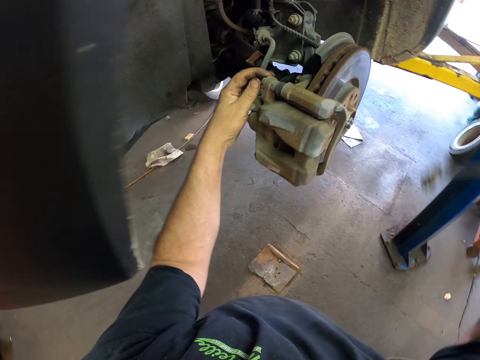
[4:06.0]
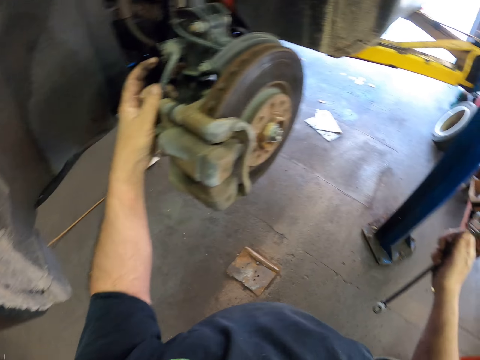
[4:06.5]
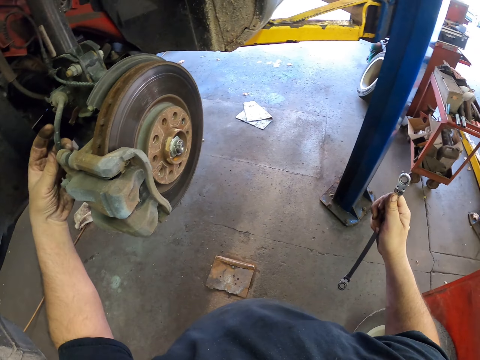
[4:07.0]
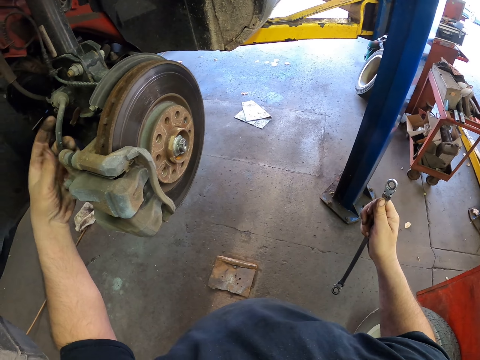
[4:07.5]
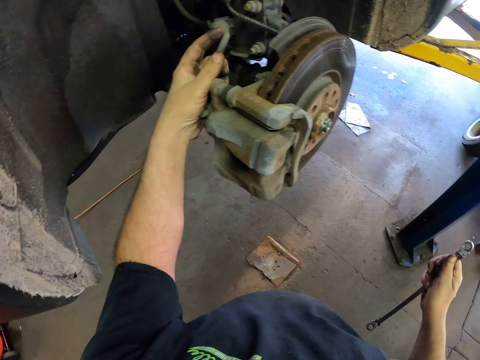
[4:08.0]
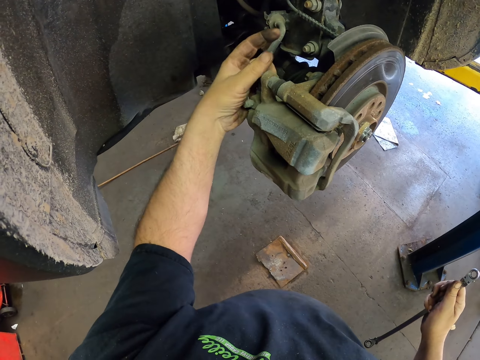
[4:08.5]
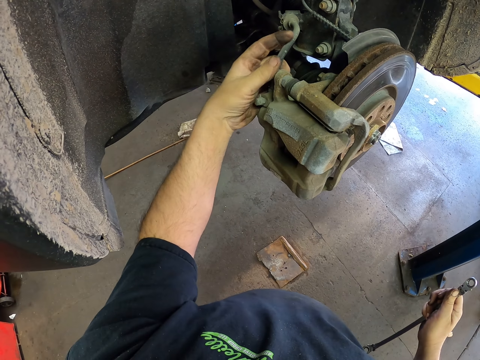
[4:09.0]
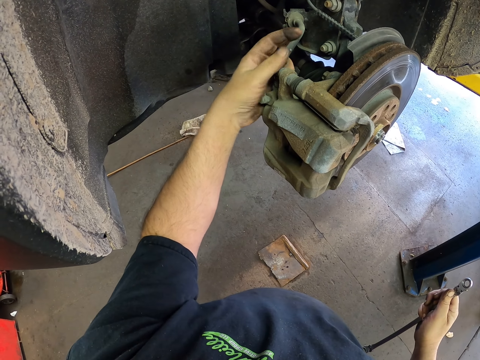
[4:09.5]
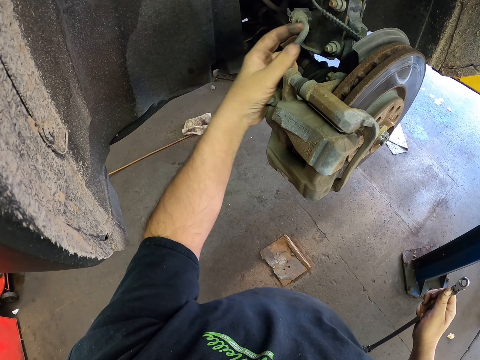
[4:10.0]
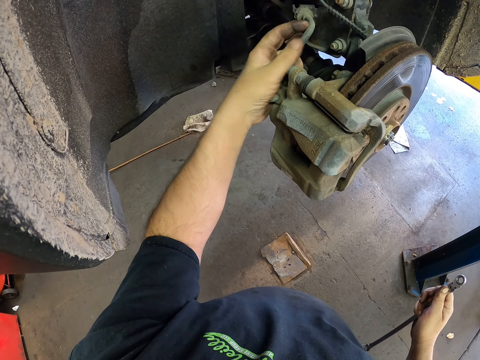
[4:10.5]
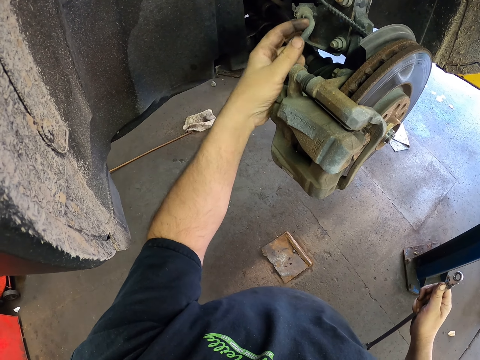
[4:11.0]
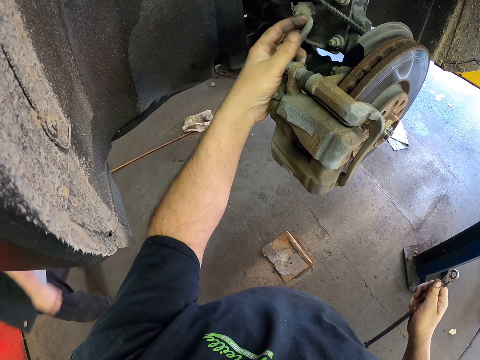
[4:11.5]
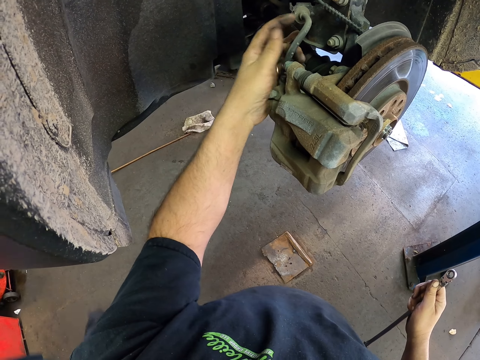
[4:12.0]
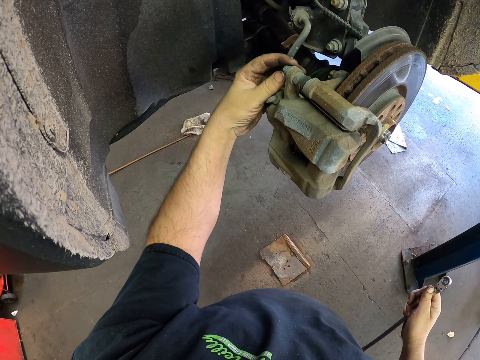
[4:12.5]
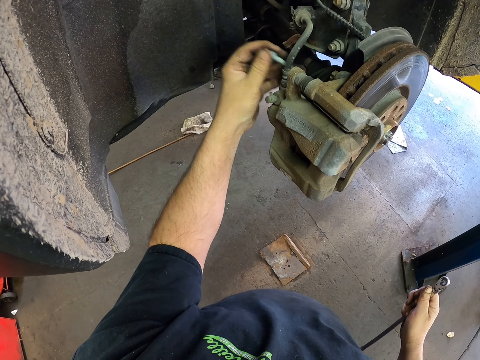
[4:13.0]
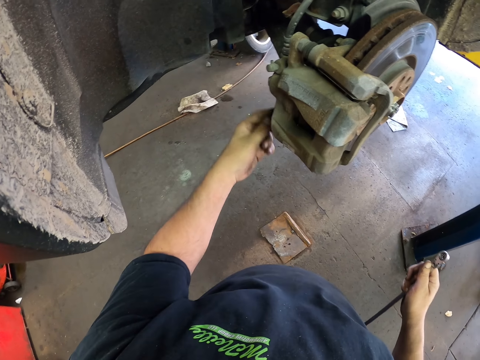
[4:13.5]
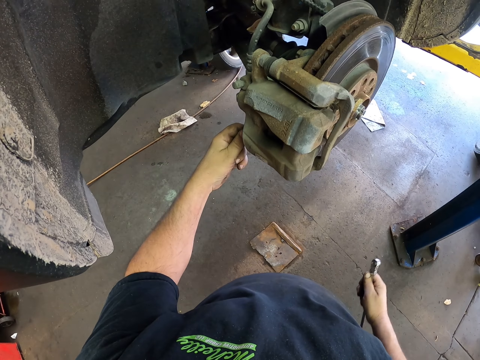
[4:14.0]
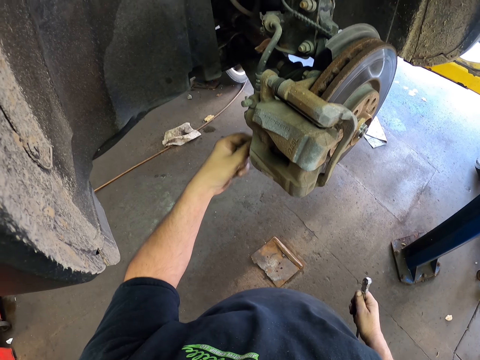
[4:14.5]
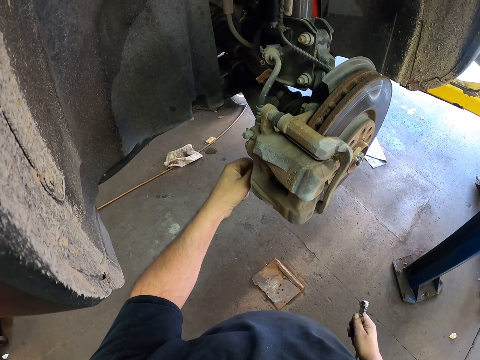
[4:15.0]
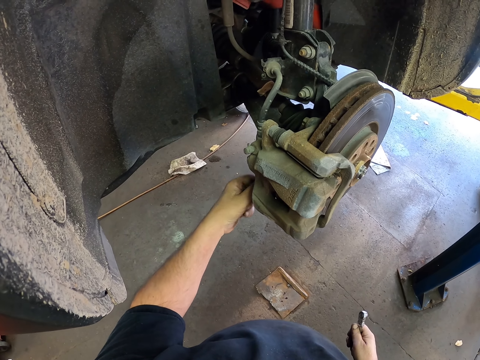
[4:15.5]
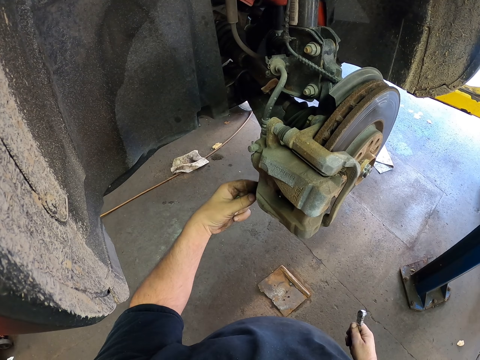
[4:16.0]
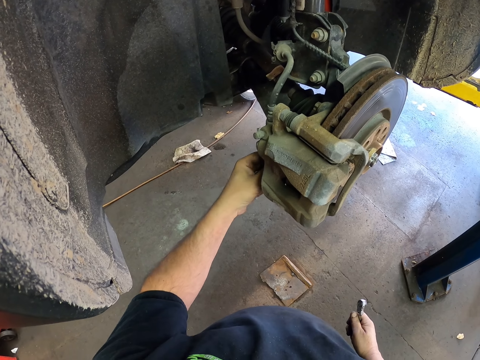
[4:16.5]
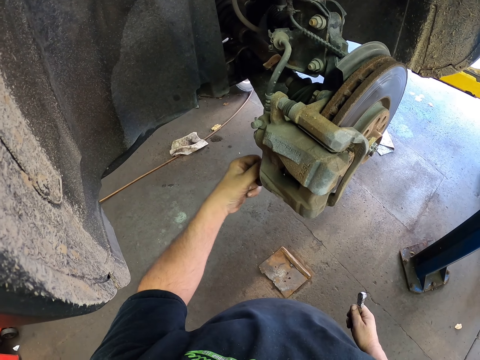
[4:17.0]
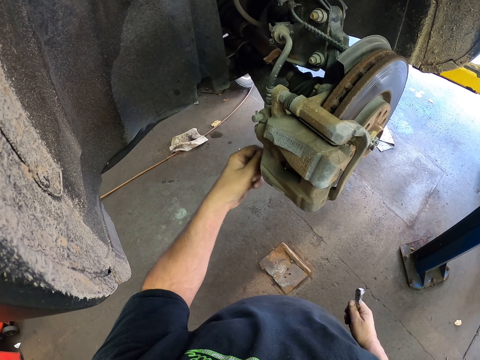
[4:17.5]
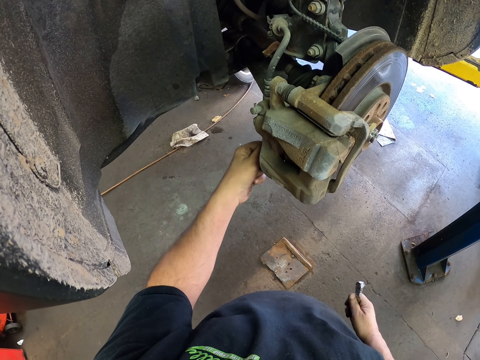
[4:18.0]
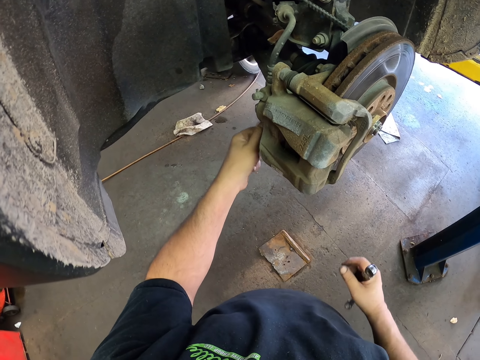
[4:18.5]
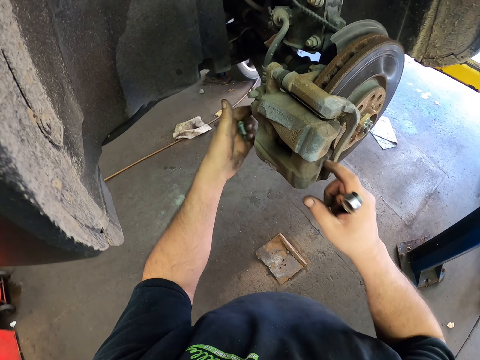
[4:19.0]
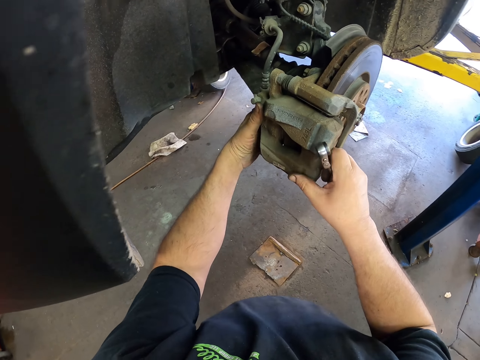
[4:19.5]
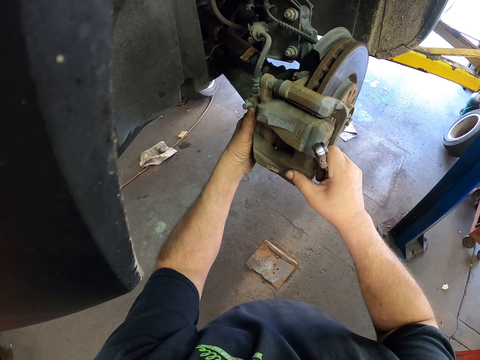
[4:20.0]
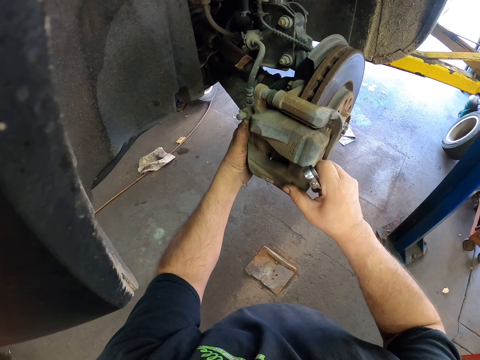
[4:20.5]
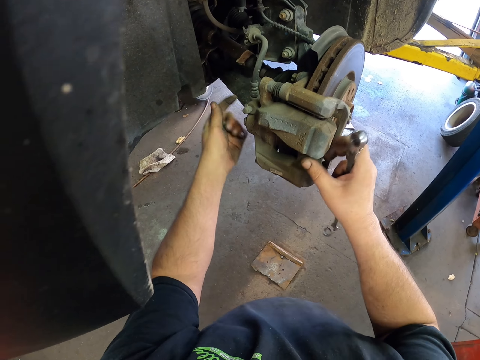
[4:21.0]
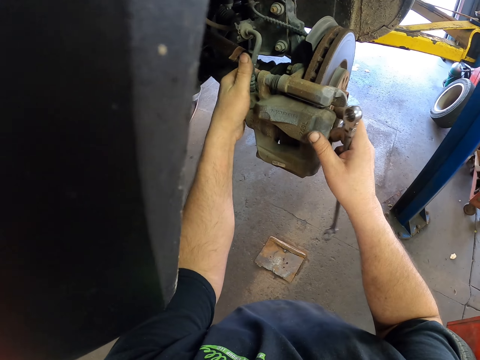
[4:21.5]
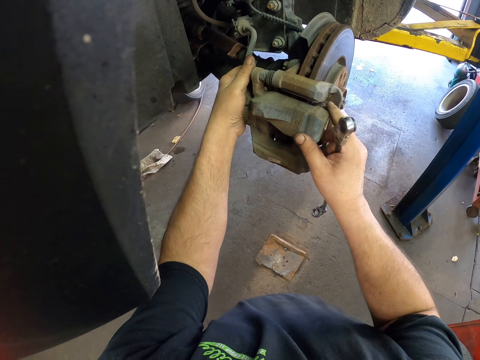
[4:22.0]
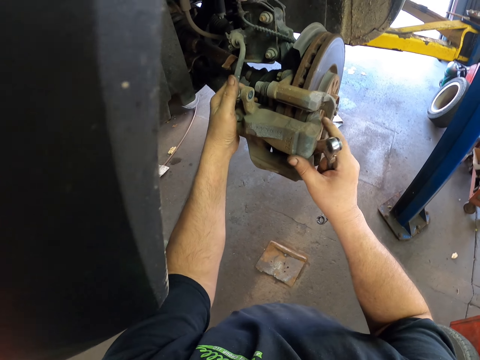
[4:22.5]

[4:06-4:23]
The camera wearer removes bolts with the hand. They loosen another nut with the hand. They dismantle a rim. They pull the caliper housing.

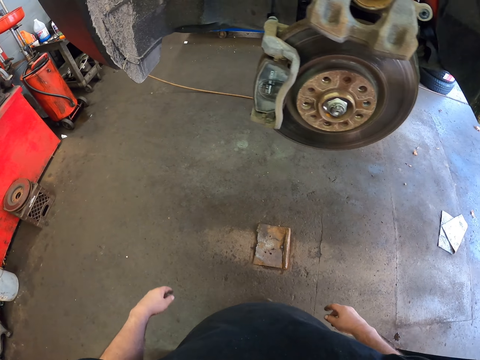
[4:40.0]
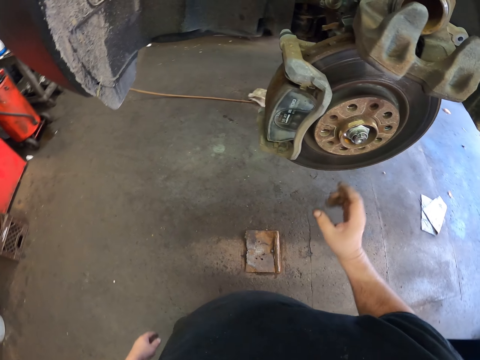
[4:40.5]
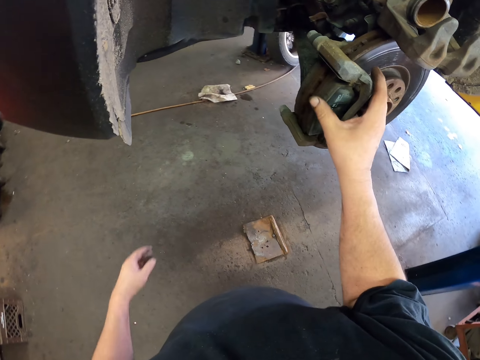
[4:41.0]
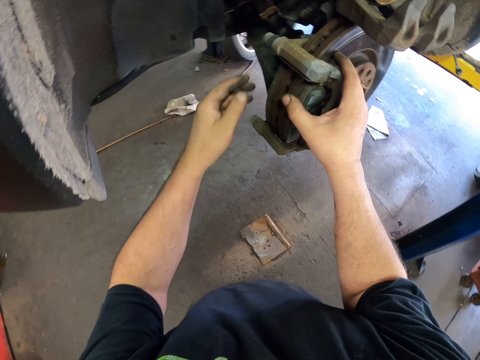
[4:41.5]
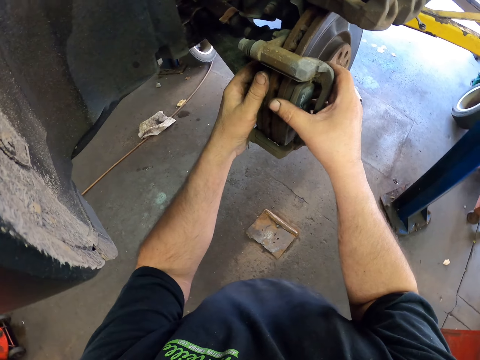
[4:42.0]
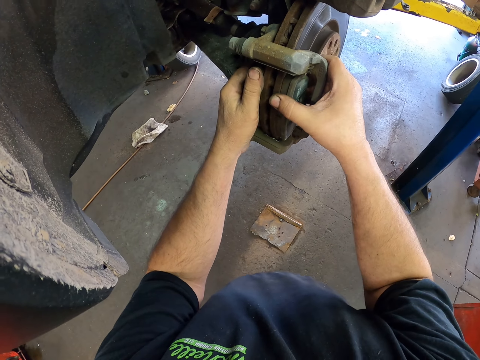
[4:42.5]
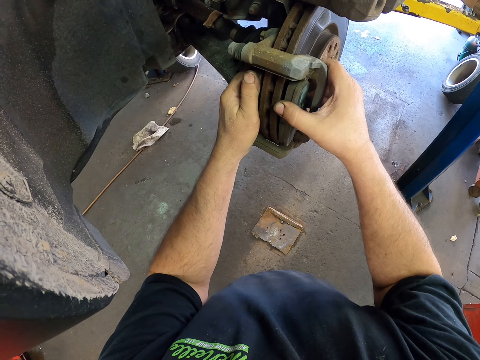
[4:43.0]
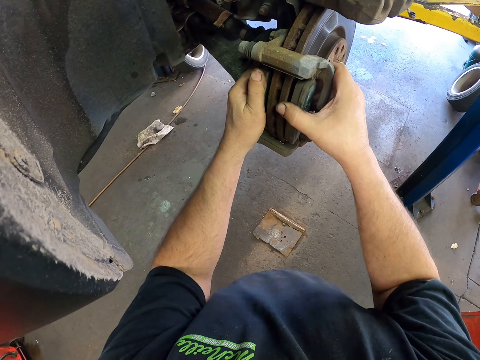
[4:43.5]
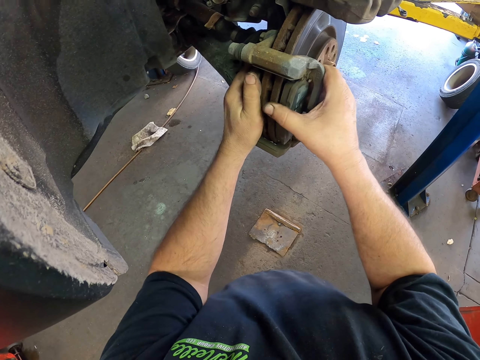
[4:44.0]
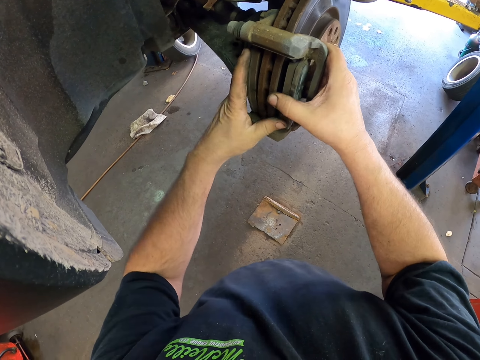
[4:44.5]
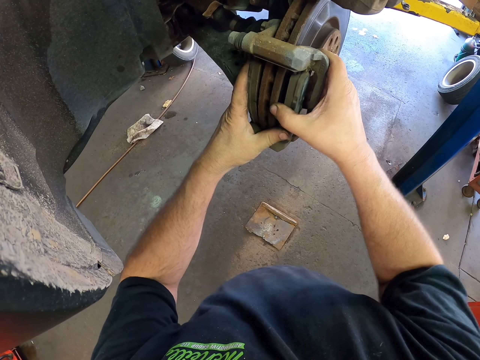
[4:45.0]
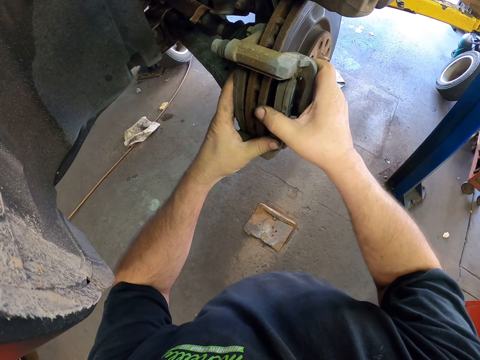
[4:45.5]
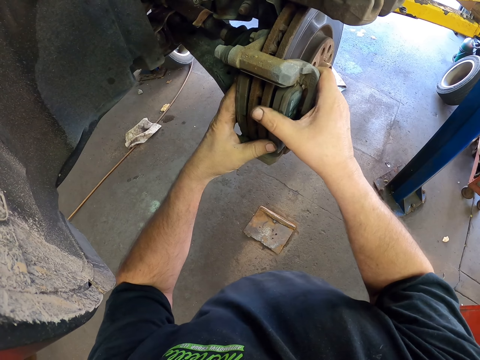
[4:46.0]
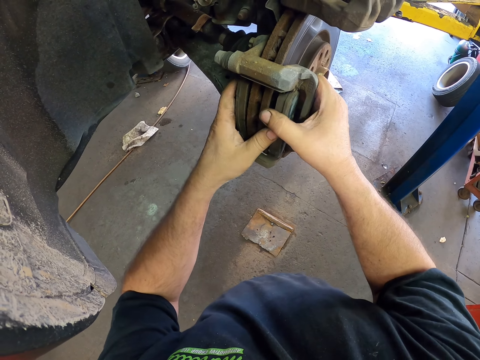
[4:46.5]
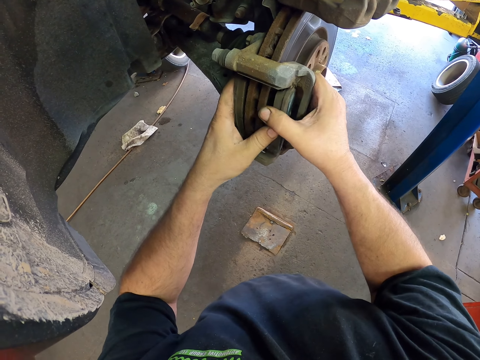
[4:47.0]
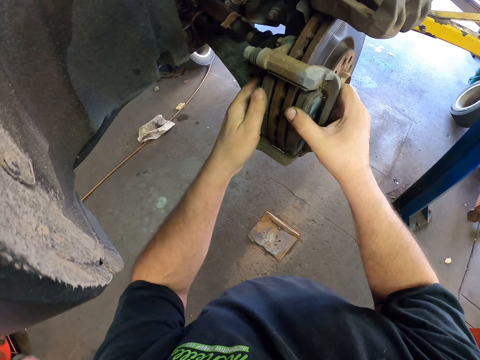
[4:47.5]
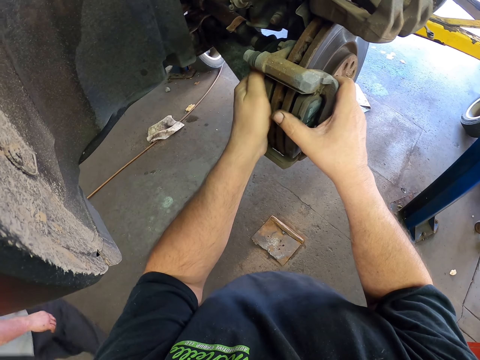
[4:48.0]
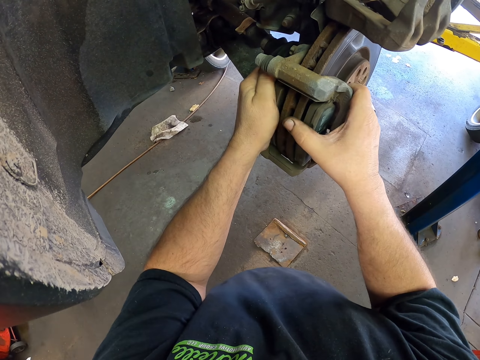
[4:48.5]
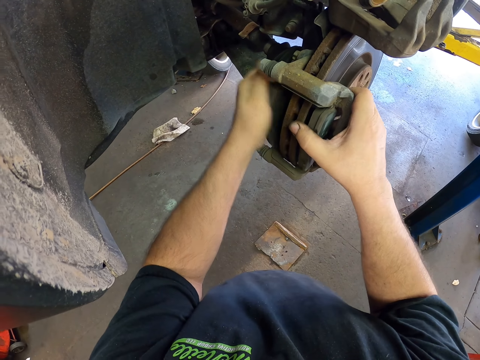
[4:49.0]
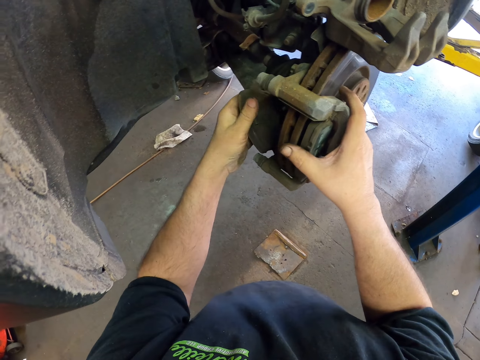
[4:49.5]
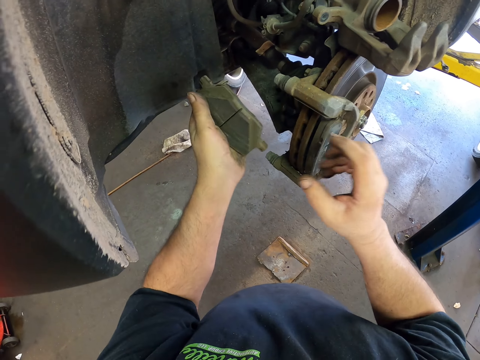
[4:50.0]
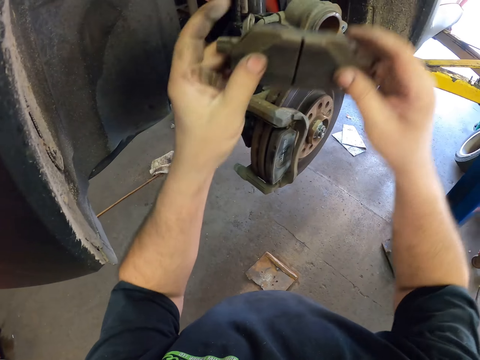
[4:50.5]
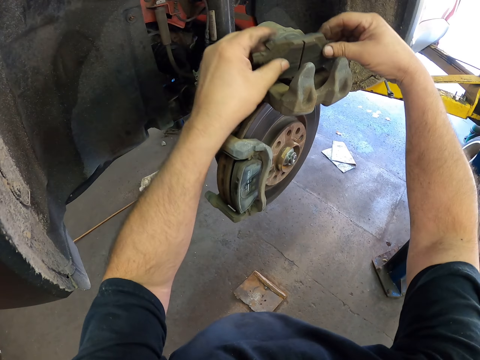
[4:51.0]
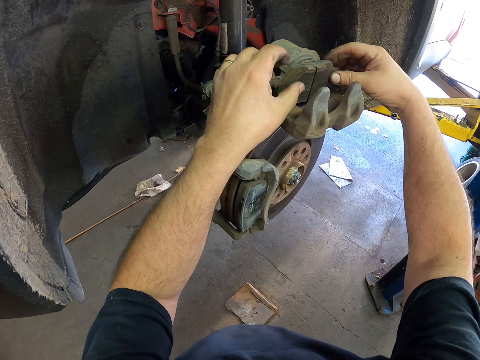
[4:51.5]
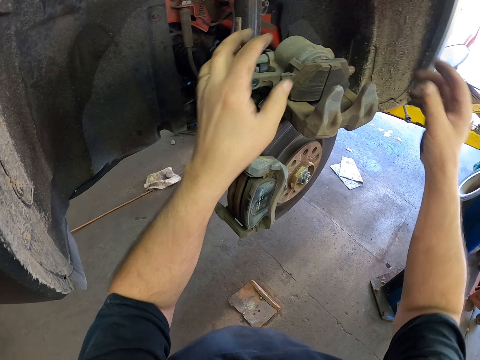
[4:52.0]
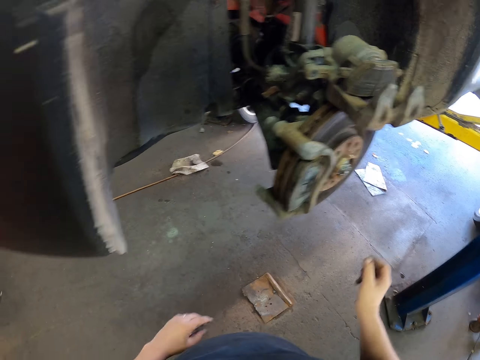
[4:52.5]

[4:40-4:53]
The camera wearer removes the brake pad. They put the brake pad on the caliper housing.
